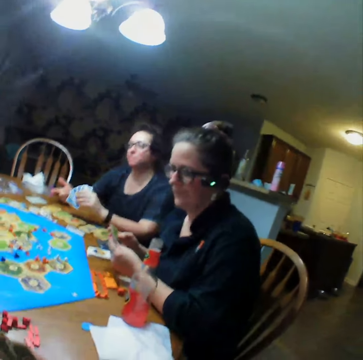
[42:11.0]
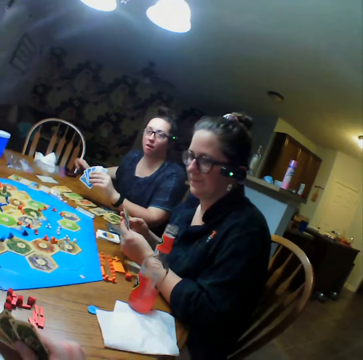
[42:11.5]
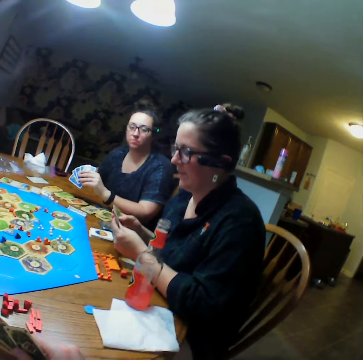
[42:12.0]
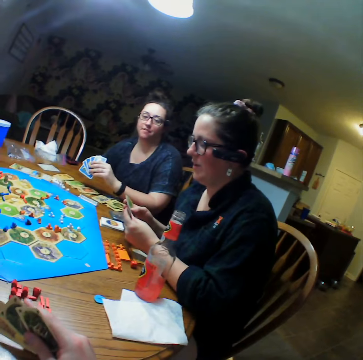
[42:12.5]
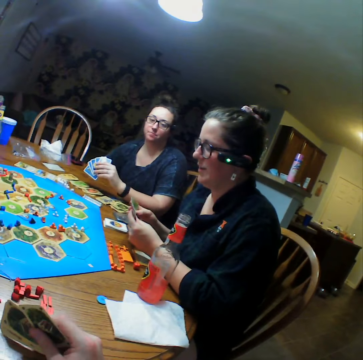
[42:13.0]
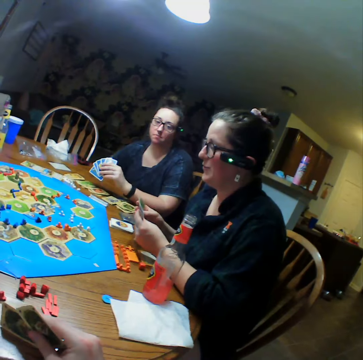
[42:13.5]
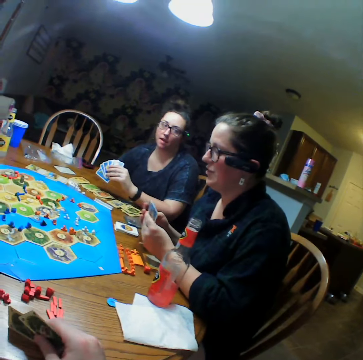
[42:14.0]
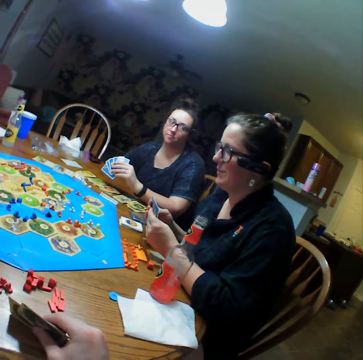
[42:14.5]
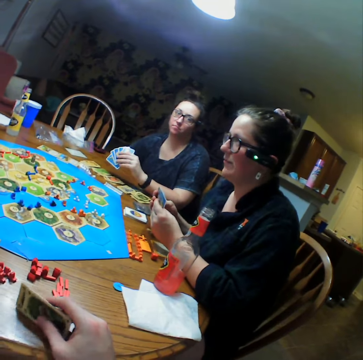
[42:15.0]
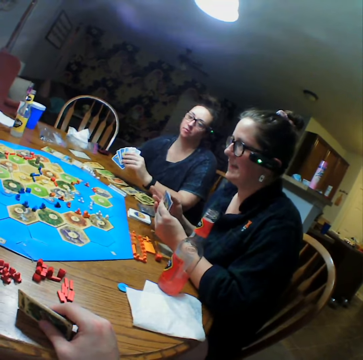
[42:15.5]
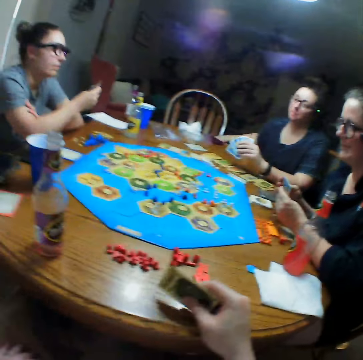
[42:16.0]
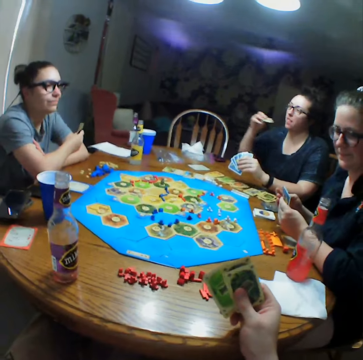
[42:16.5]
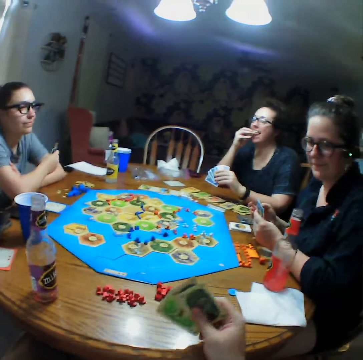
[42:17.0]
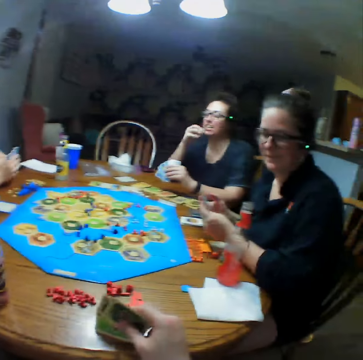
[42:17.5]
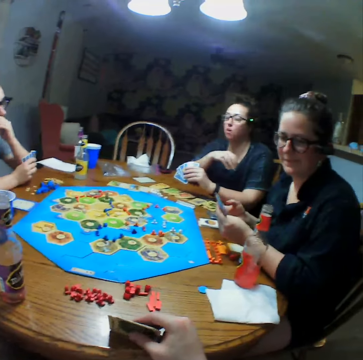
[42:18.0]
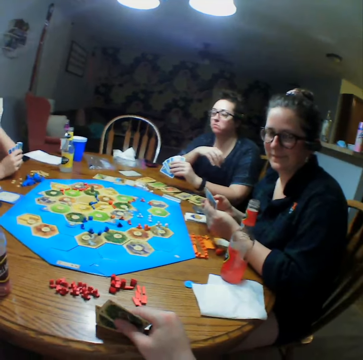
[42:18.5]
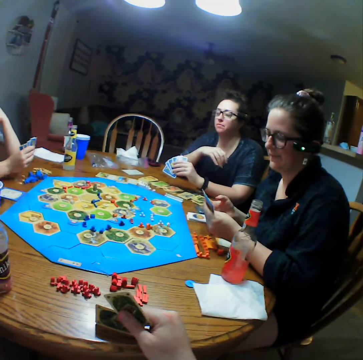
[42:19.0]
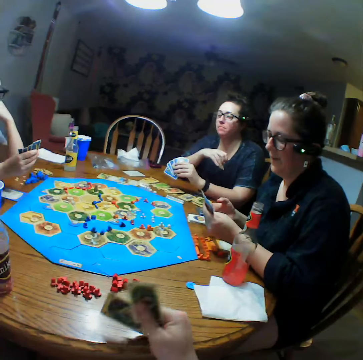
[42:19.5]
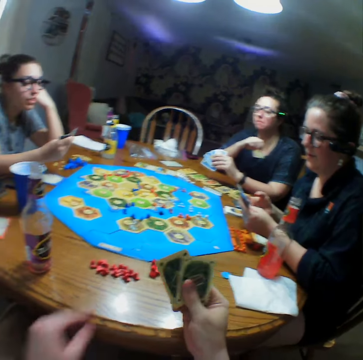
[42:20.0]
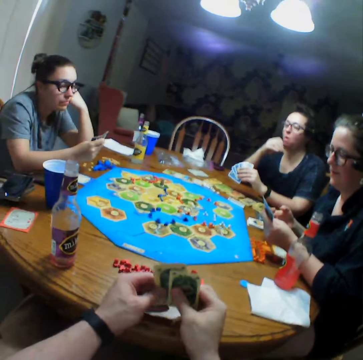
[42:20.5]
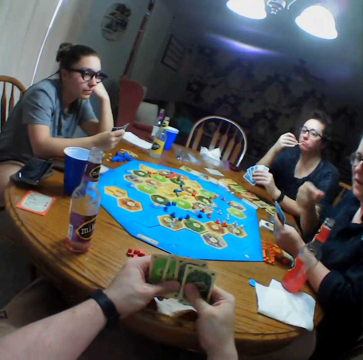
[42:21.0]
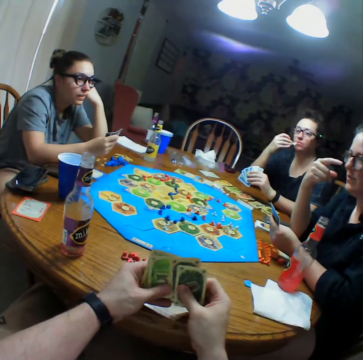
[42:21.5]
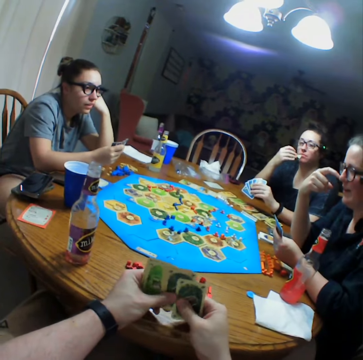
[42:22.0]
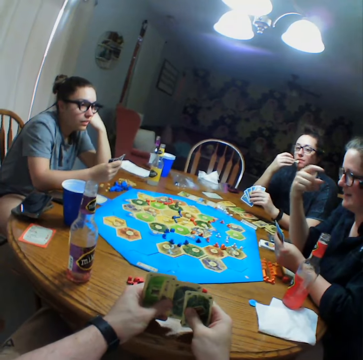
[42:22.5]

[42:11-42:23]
A person looks at the camera wearer. Another person picks crisps and eats the crisps. The camera wearer holds cards.

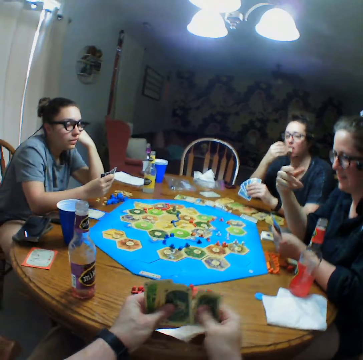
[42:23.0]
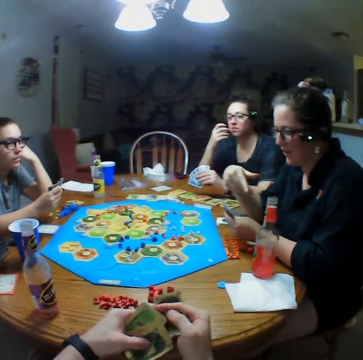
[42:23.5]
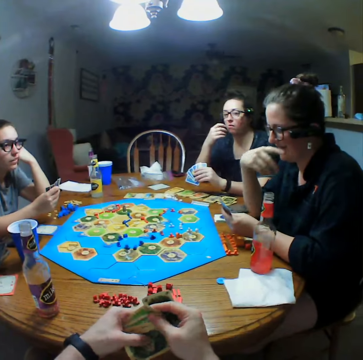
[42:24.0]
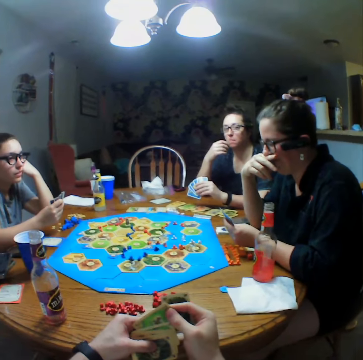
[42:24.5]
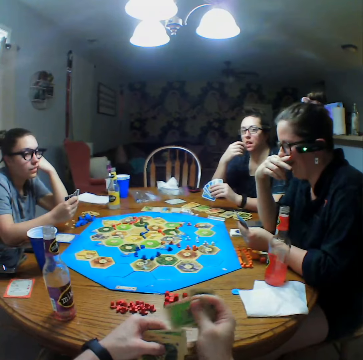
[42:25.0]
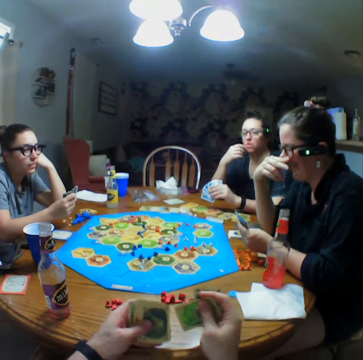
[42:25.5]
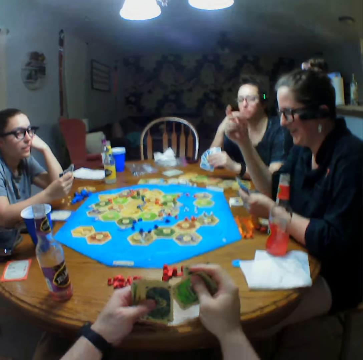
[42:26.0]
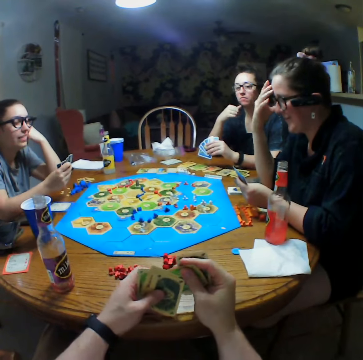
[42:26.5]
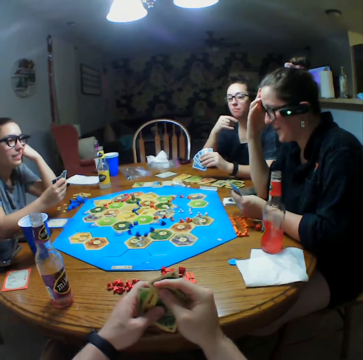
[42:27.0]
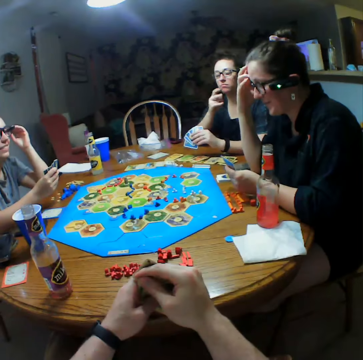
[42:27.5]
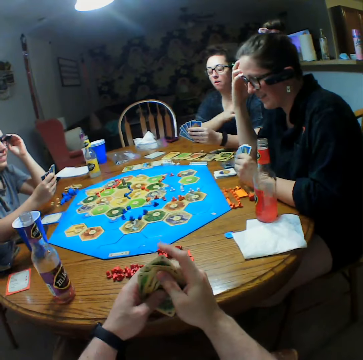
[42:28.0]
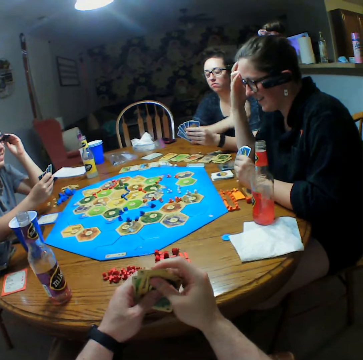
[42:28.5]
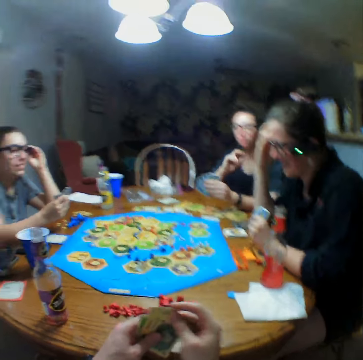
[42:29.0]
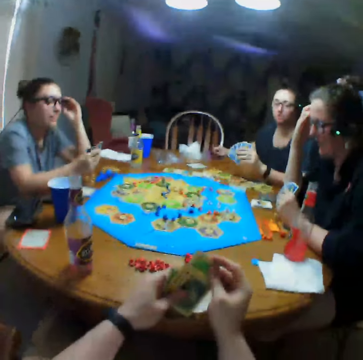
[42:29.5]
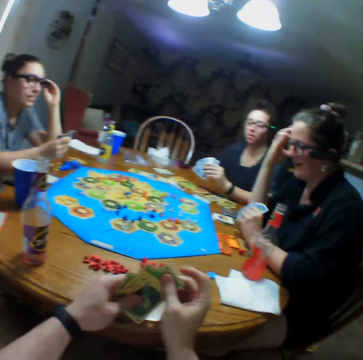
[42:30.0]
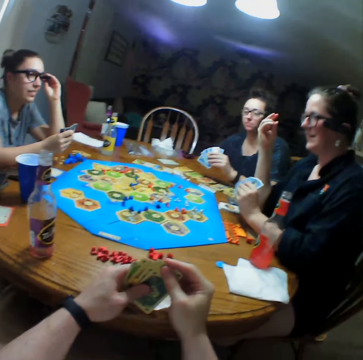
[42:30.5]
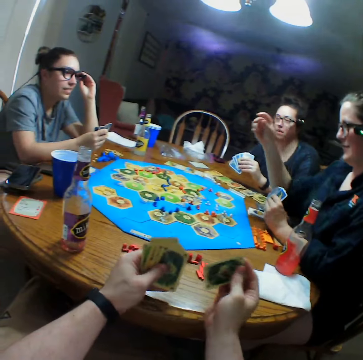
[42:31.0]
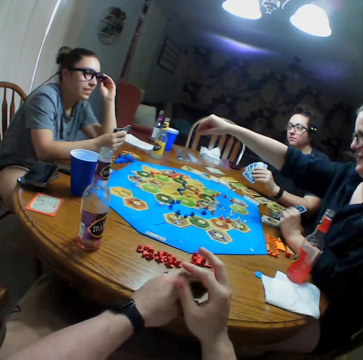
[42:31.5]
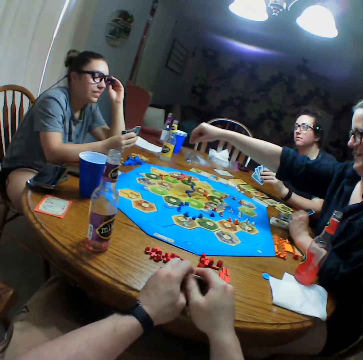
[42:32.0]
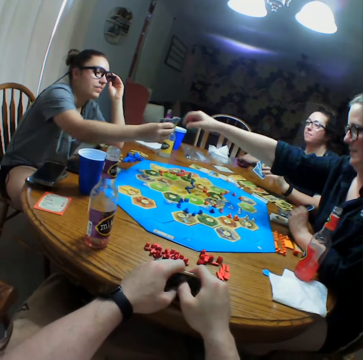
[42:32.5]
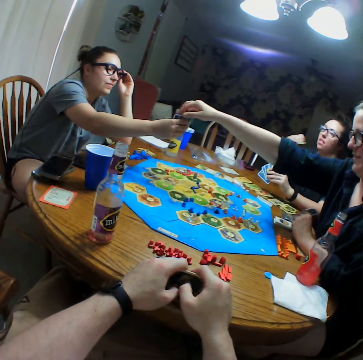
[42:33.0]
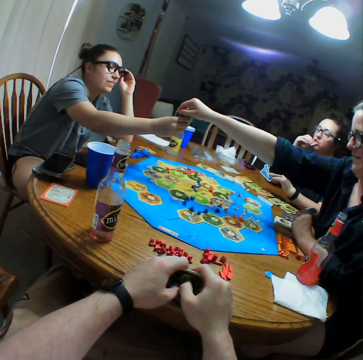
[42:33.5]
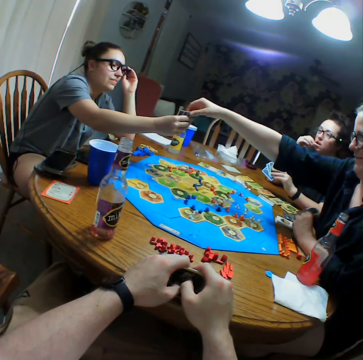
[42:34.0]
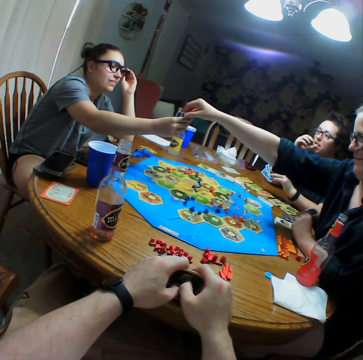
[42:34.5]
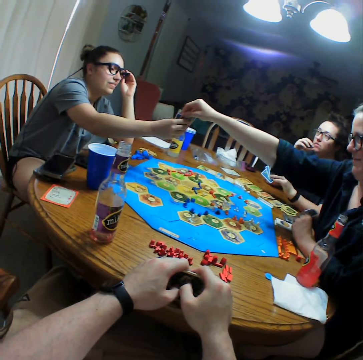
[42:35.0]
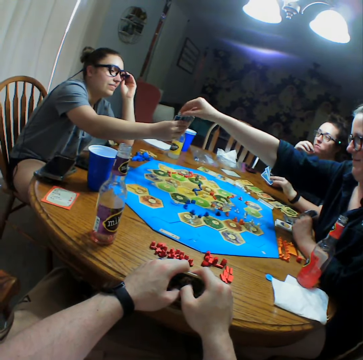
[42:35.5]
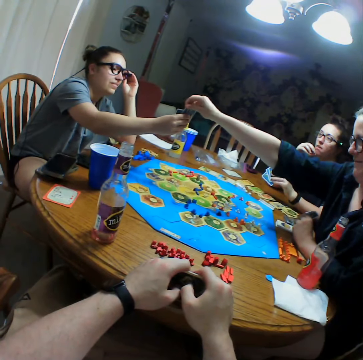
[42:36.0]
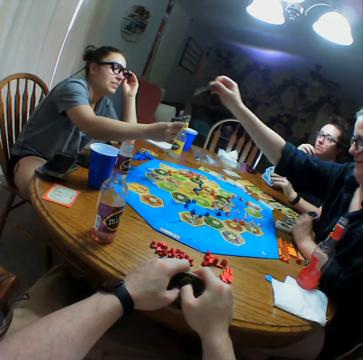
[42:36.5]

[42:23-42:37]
A person scratches the nose, holds the mouth, and holds her head. Another person wipes the hand. The camera wearer arranges cards. The first person picks a card from another person.

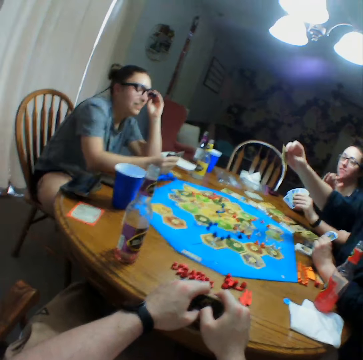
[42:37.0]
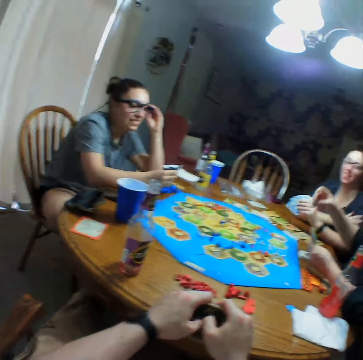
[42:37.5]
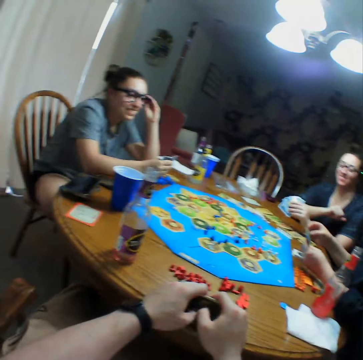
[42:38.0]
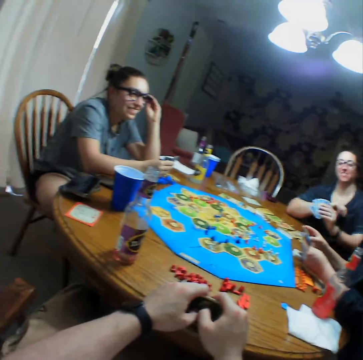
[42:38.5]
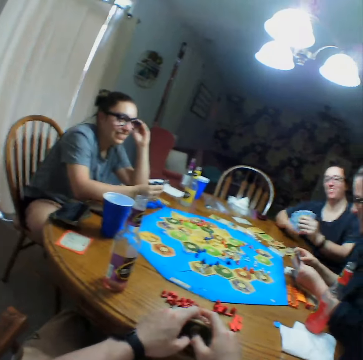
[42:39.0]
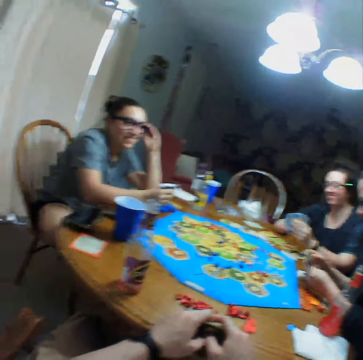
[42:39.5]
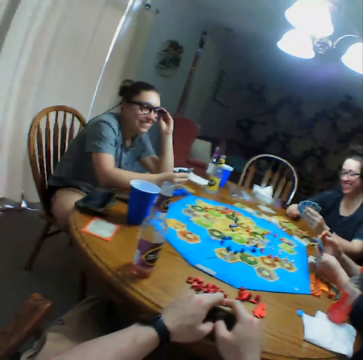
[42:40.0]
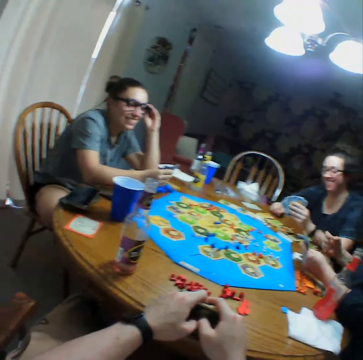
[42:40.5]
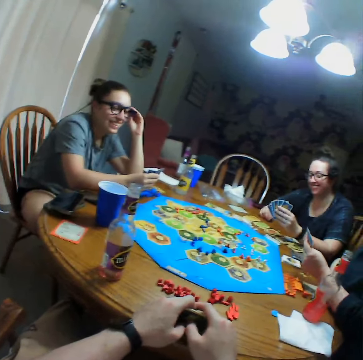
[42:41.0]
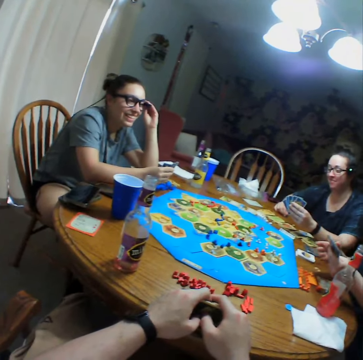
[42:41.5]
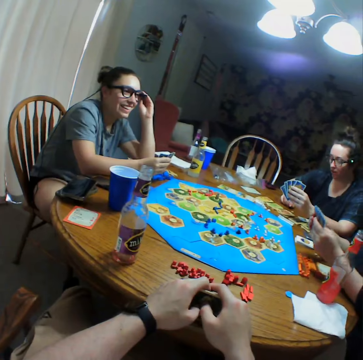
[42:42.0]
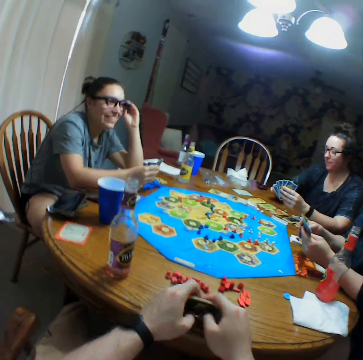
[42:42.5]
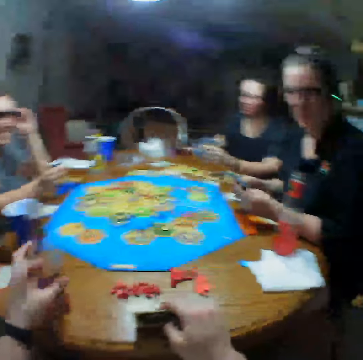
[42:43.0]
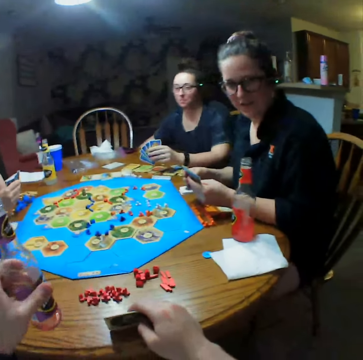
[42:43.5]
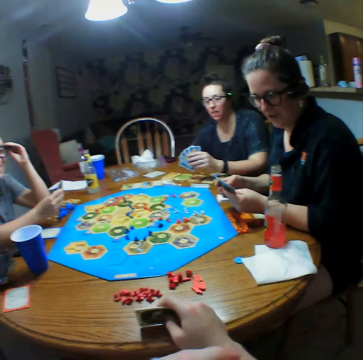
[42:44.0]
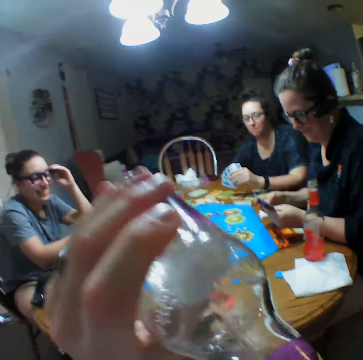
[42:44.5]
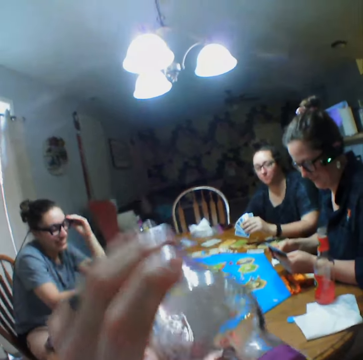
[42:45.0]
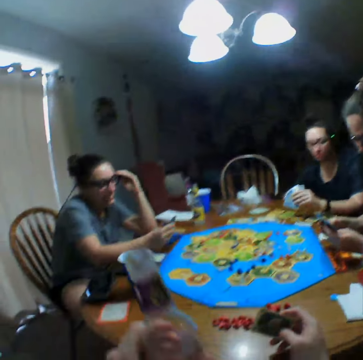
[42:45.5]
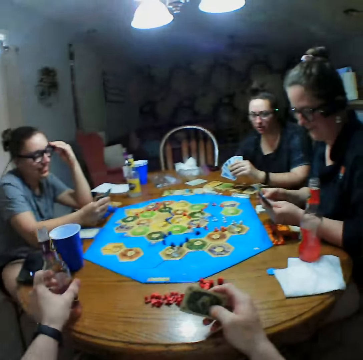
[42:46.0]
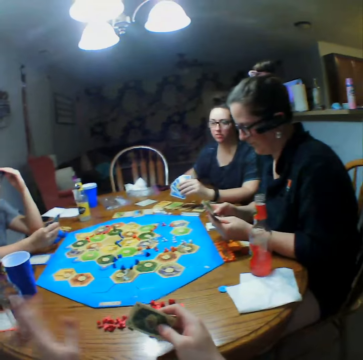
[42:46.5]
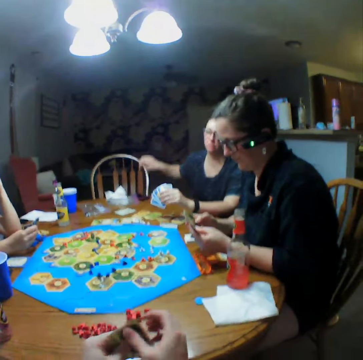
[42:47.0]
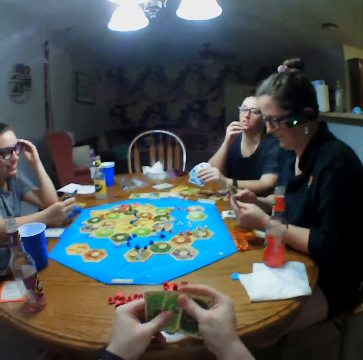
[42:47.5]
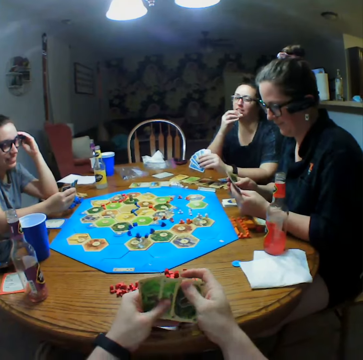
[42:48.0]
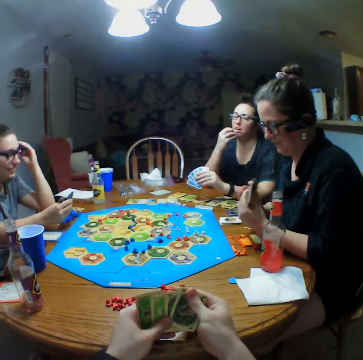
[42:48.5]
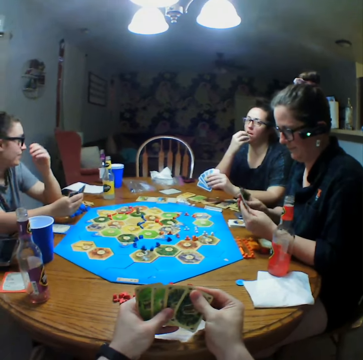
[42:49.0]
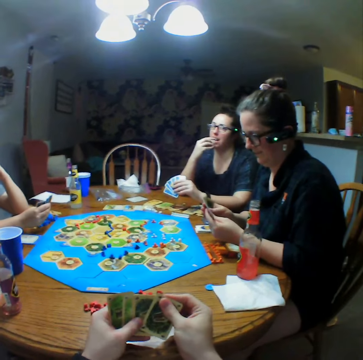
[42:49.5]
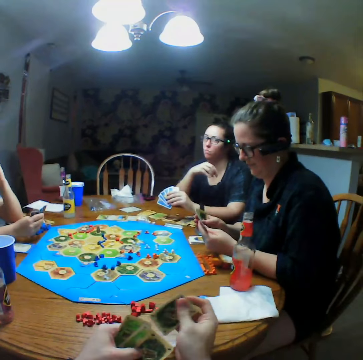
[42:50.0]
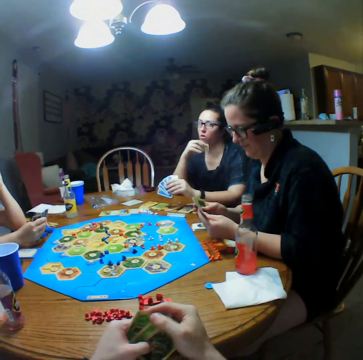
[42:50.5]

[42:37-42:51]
A person moves the hand and holds cards. The camera wearer takes a bottle on the table. They take a drink. They put the bottle on the table. The person eats crisps.
